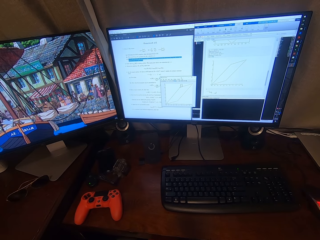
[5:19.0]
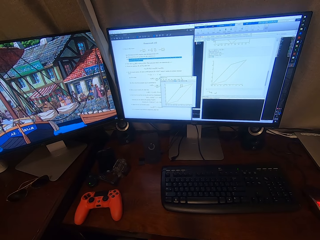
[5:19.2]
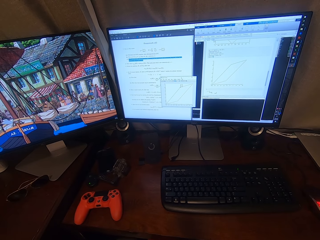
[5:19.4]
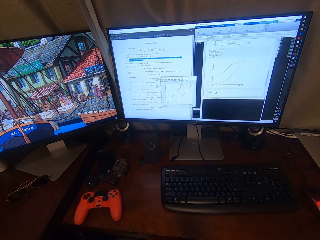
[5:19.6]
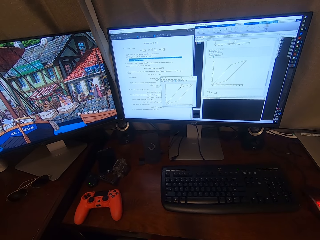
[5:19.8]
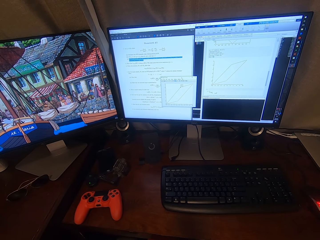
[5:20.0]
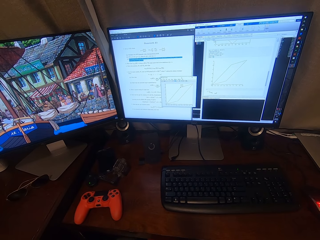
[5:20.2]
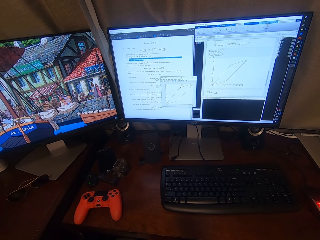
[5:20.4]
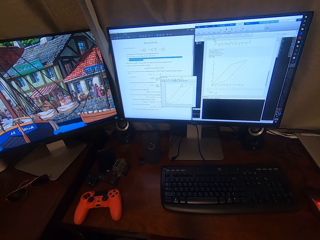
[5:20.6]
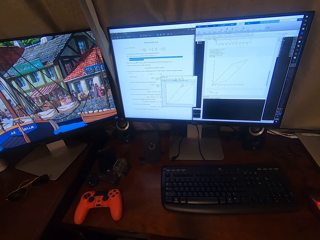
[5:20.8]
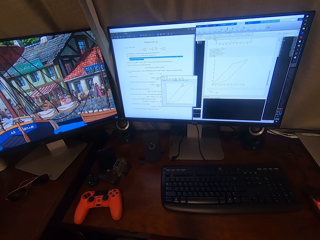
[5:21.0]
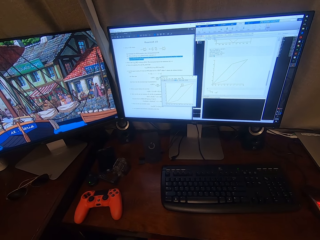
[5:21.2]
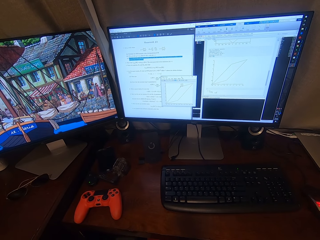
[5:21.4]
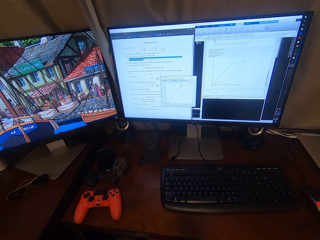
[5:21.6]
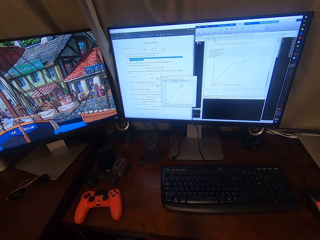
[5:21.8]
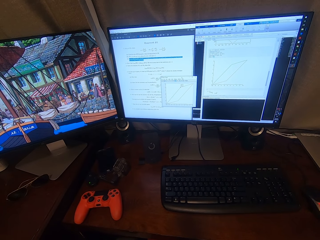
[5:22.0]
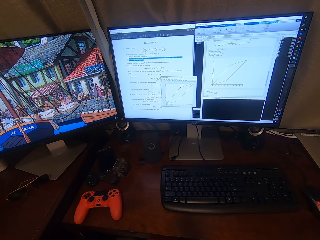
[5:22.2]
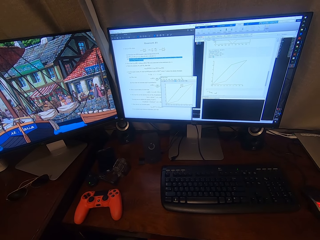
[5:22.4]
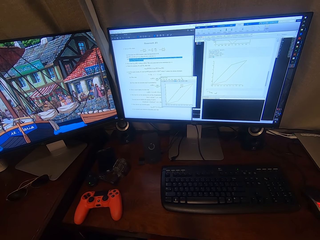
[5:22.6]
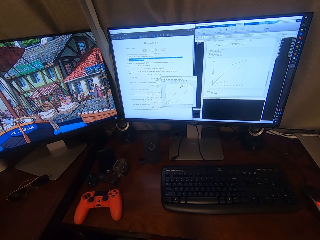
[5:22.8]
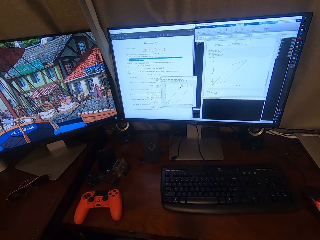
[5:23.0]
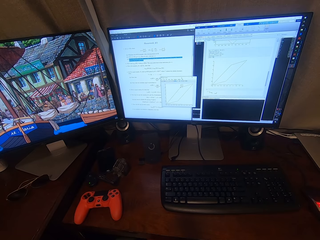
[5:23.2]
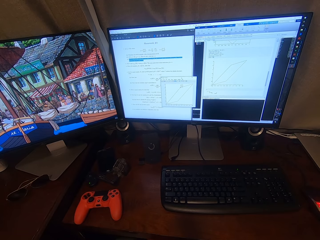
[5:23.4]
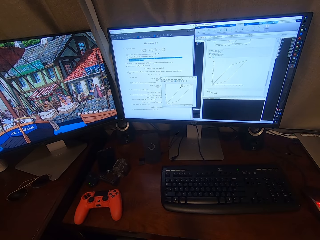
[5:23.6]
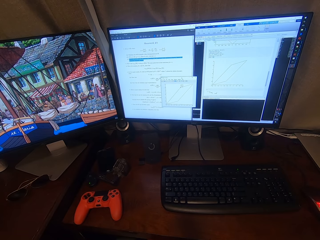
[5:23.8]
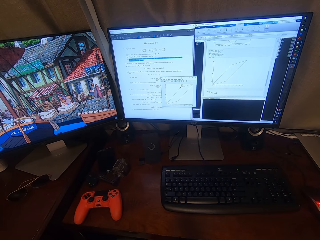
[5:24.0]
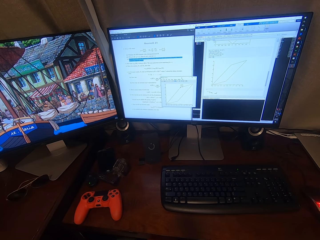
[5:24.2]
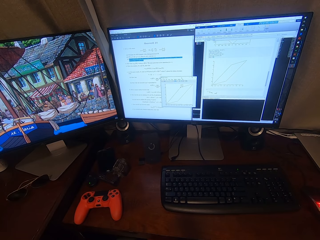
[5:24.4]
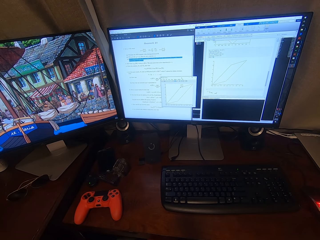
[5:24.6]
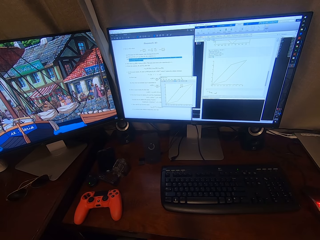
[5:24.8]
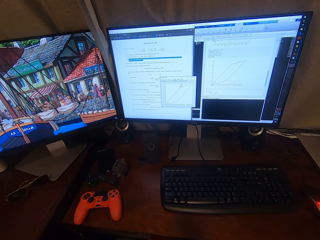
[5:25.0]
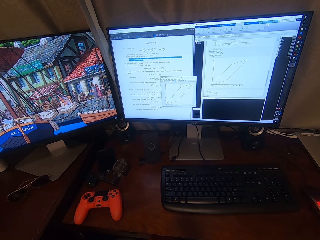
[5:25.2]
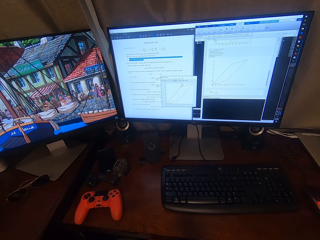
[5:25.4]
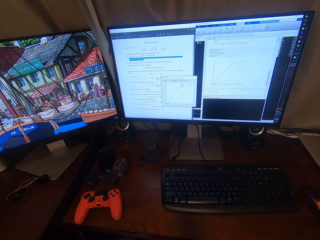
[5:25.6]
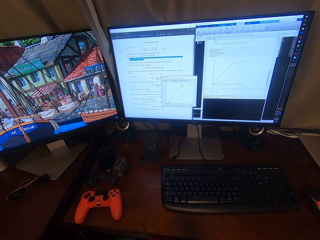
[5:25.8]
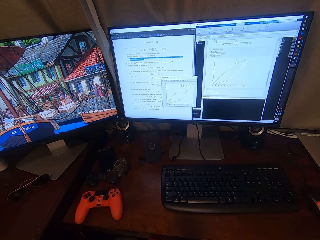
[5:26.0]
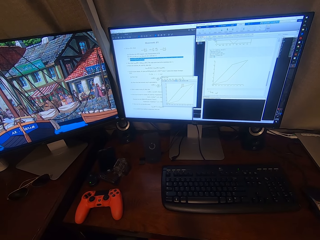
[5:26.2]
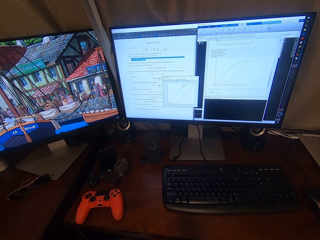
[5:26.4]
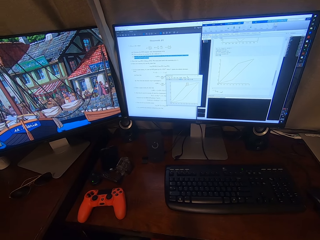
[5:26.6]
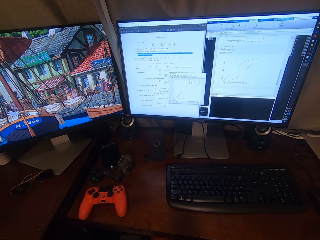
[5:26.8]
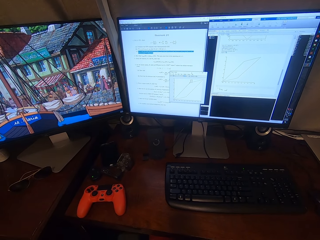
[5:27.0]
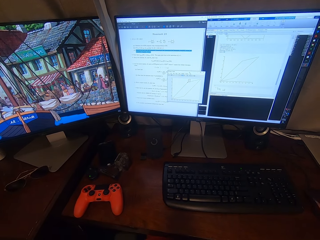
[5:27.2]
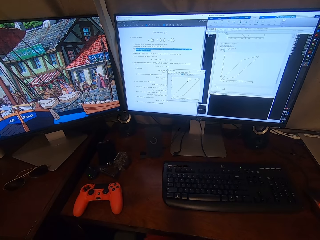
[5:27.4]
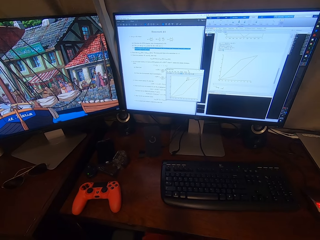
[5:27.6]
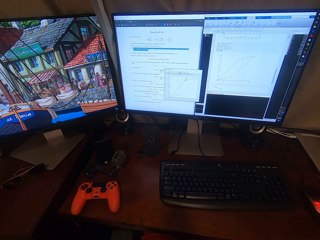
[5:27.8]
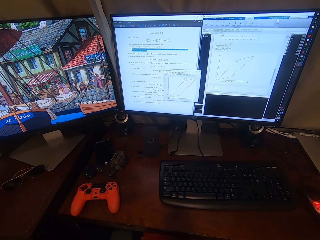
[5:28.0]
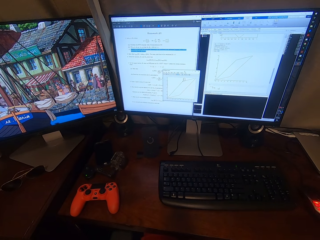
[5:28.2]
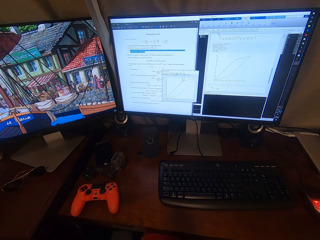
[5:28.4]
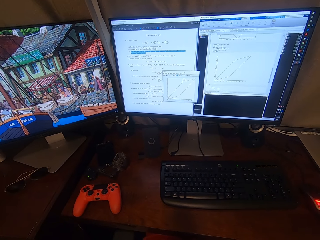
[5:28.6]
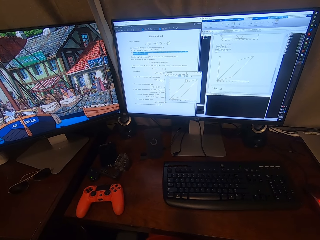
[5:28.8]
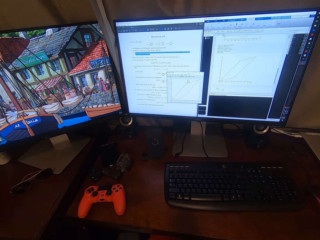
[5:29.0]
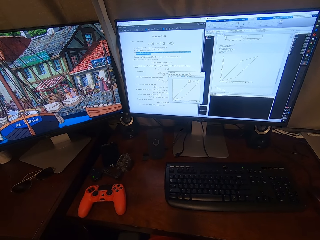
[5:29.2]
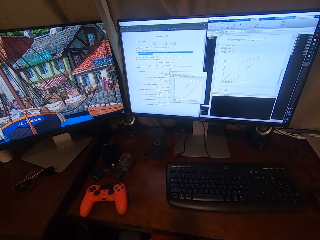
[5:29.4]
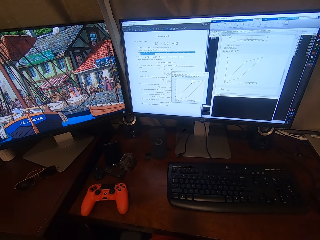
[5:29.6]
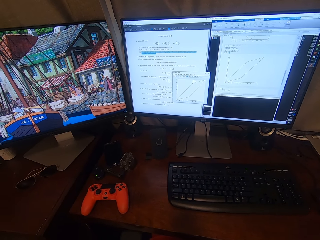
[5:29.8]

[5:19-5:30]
The camera wearer stares at the computer.

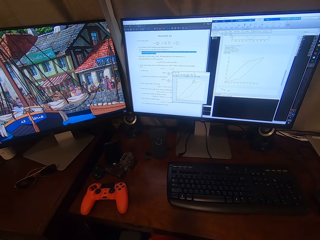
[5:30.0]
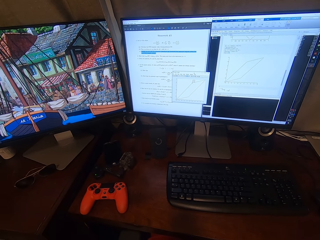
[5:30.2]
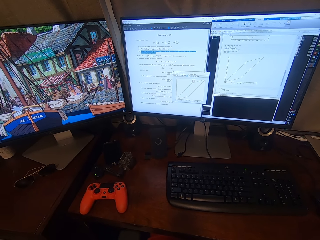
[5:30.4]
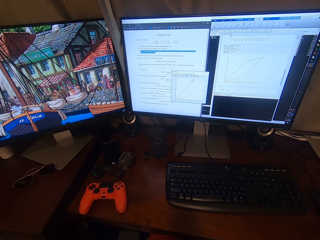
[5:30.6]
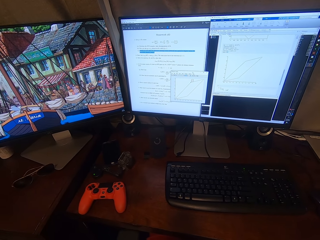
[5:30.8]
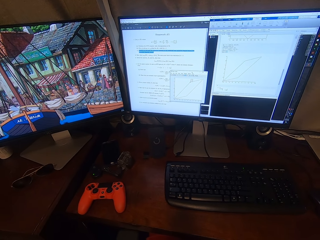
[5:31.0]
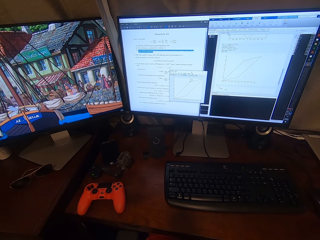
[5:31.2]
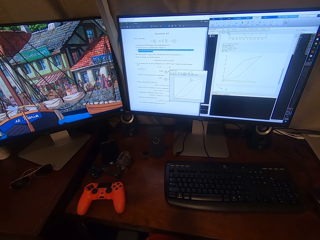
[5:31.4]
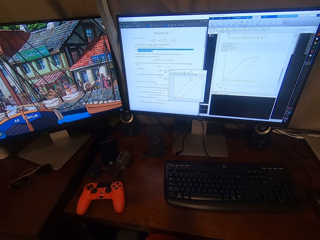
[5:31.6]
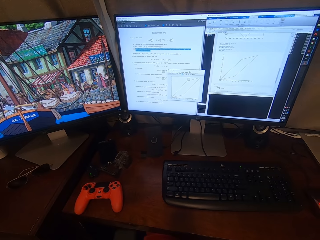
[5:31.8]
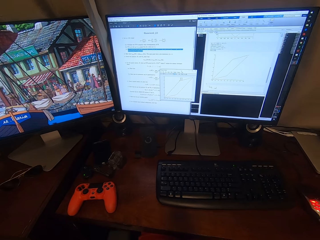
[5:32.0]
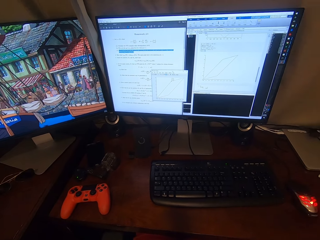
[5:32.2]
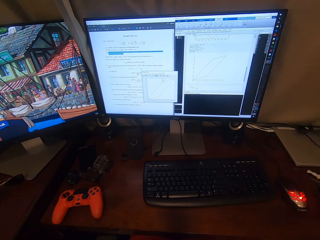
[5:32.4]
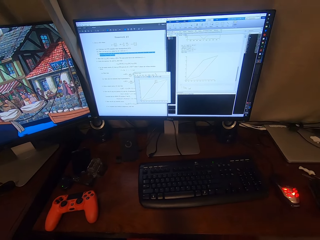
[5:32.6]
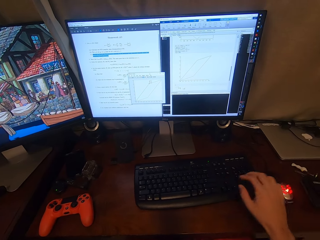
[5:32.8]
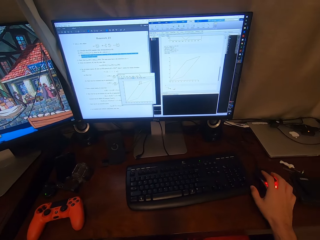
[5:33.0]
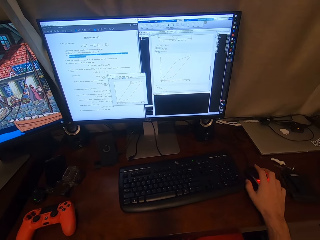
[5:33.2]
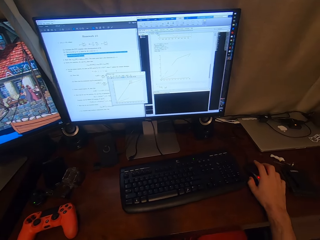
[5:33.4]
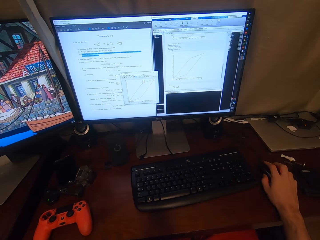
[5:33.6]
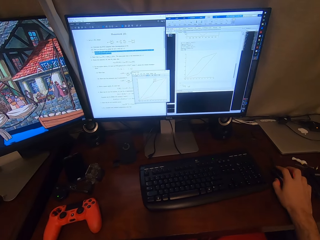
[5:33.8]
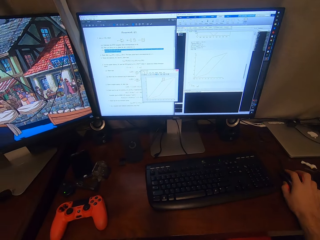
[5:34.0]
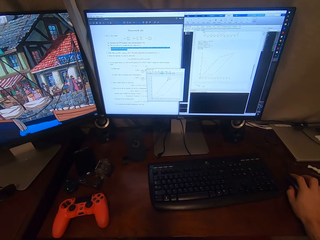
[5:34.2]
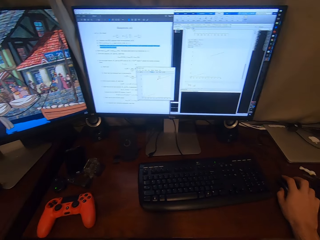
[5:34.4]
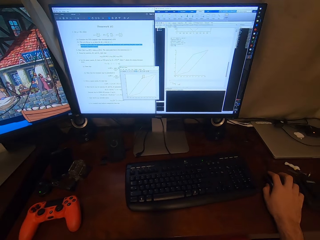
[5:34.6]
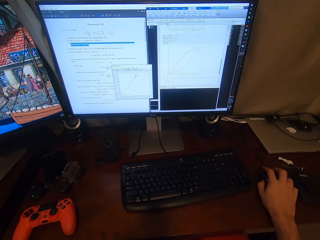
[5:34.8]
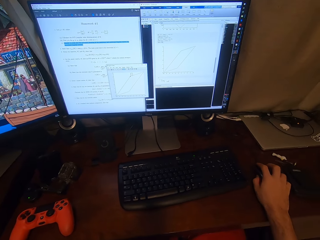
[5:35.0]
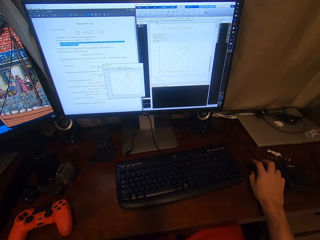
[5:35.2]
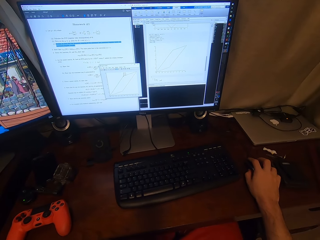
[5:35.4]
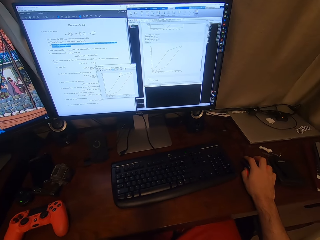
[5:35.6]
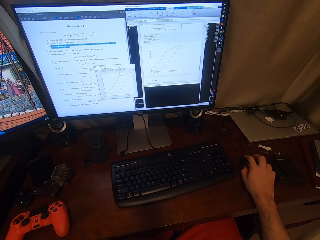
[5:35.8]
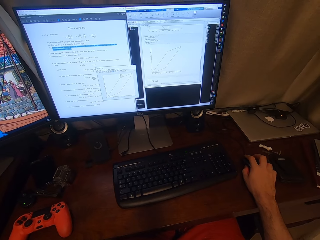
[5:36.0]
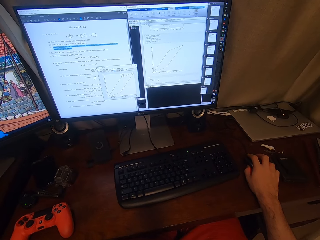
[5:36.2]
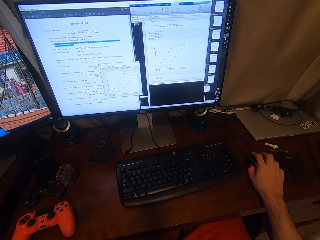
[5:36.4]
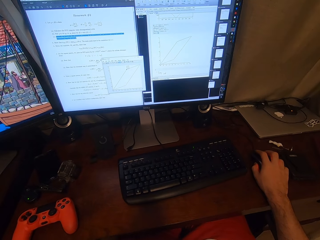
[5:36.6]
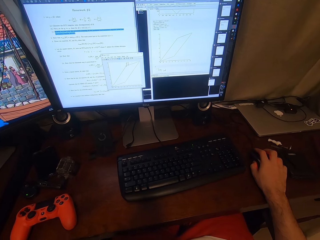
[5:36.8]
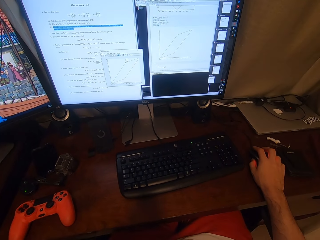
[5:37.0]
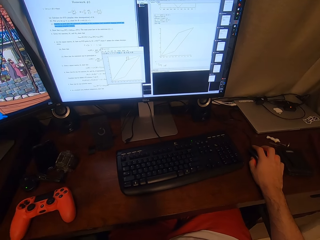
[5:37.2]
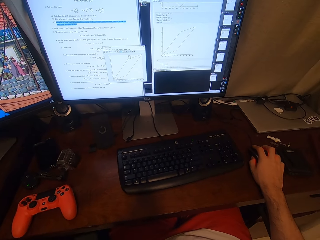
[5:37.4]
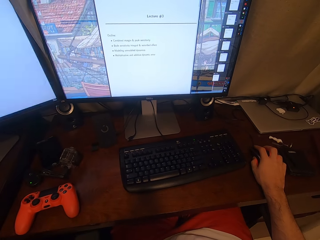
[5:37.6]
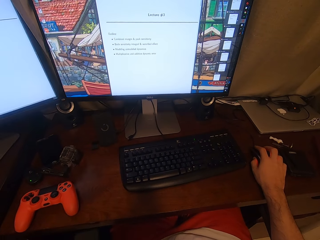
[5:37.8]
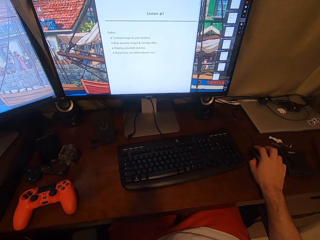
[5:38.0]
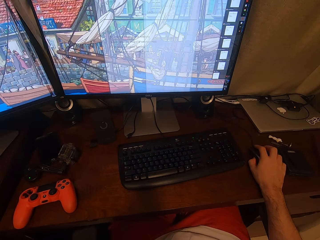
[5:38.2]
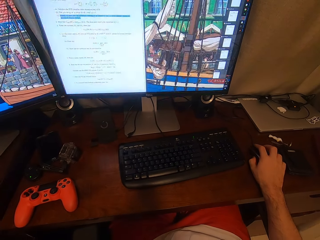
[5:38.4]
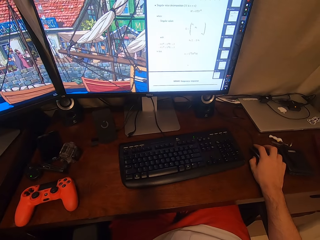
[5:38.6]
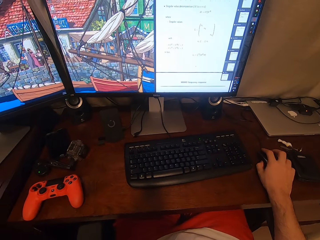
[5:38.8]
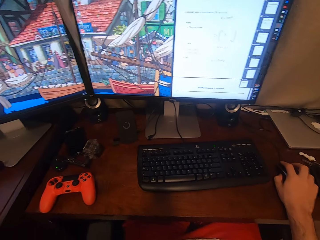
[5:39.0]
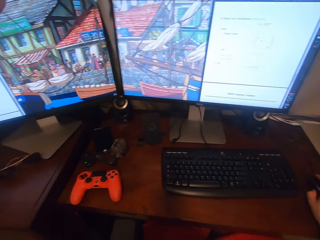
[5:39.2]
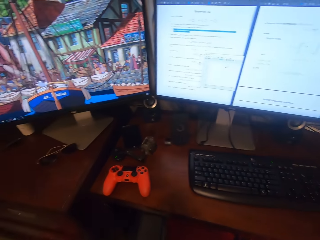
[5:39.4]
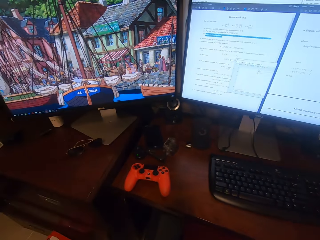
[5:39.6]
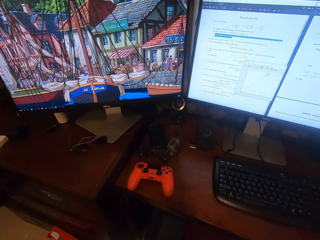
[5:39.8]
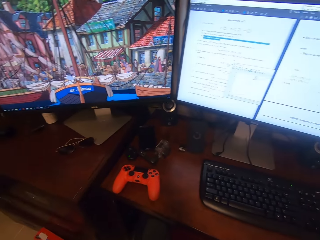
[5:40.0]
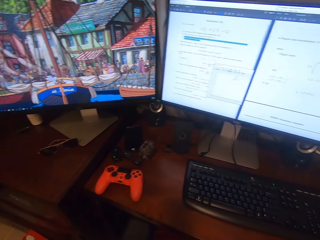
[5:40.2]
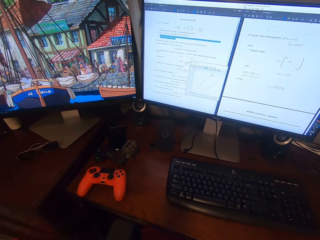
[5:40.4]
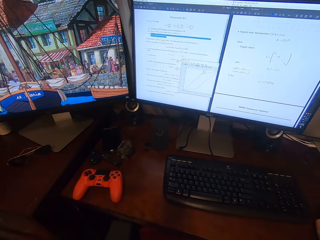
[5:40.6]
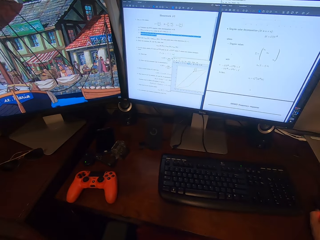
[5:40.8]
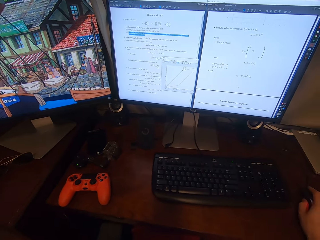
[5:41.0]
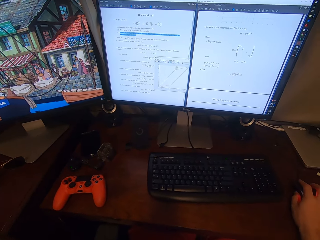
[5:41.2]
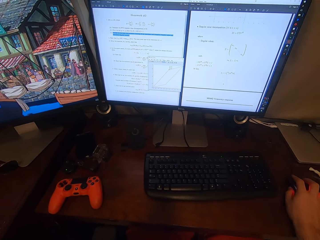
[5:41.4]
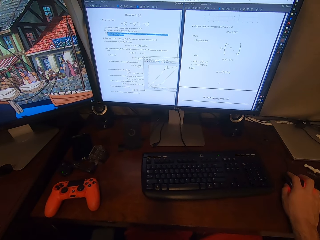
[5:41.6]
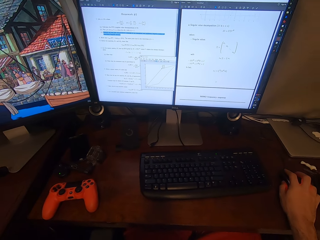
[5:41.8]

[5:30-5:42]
The camera wearer looks around. They place the hand on the mouse. They scroll the mouse on the computer. They look at the screens. They operate the computer. They look around.
